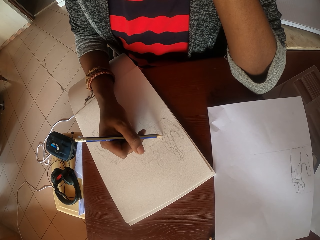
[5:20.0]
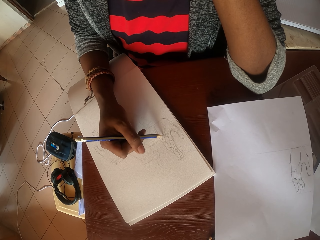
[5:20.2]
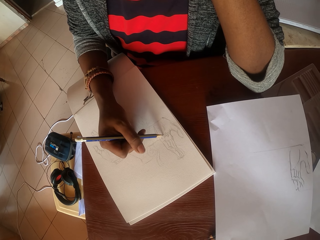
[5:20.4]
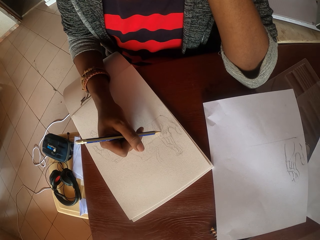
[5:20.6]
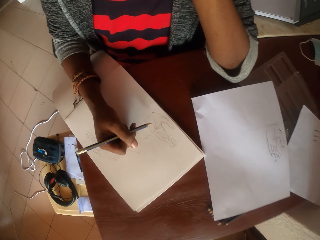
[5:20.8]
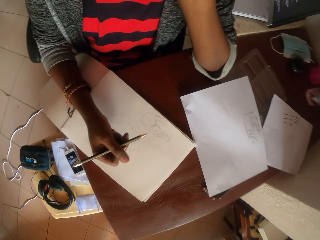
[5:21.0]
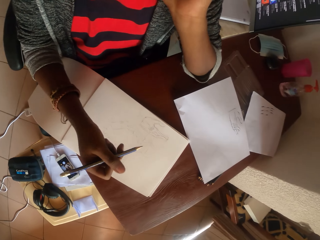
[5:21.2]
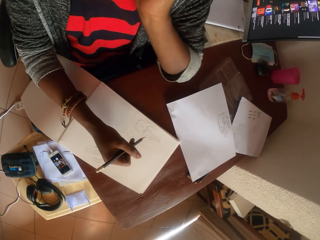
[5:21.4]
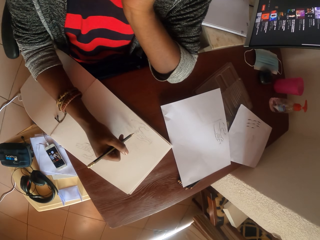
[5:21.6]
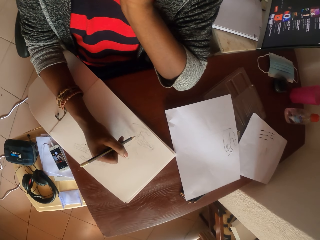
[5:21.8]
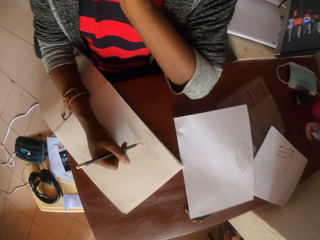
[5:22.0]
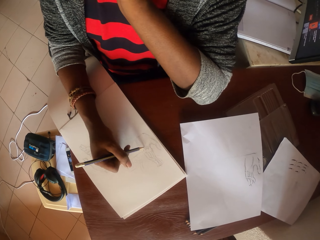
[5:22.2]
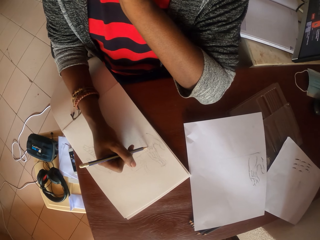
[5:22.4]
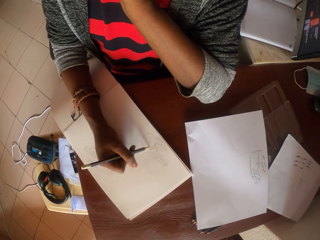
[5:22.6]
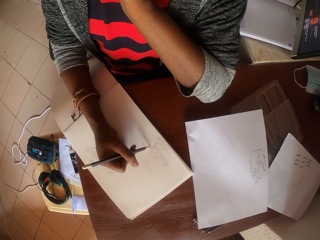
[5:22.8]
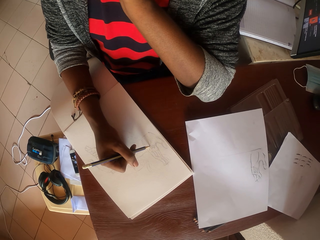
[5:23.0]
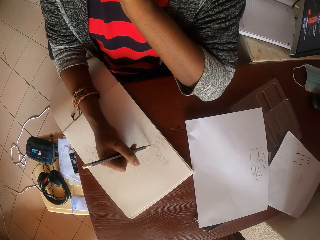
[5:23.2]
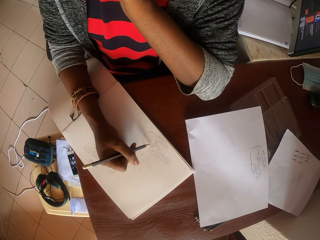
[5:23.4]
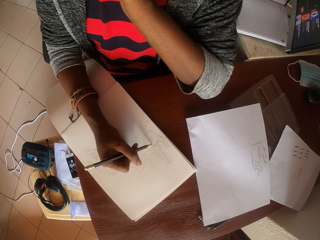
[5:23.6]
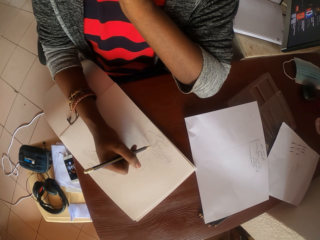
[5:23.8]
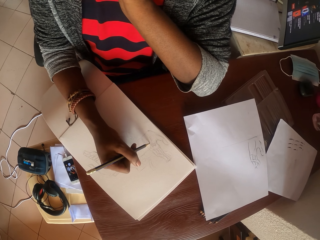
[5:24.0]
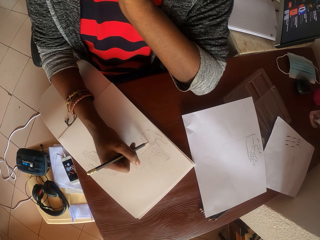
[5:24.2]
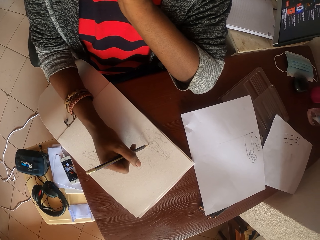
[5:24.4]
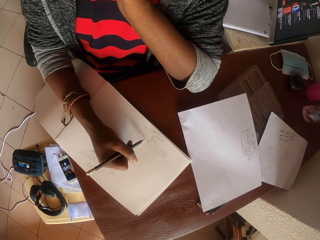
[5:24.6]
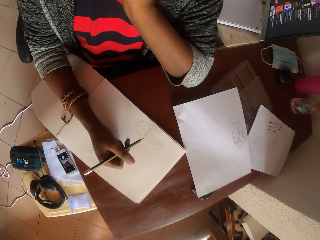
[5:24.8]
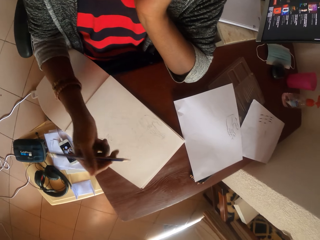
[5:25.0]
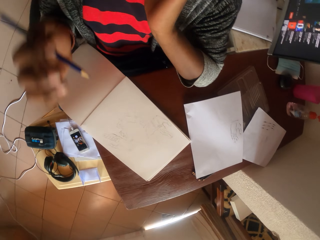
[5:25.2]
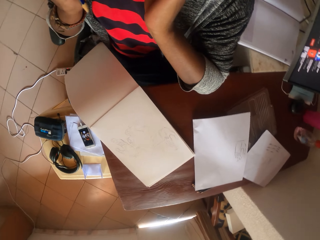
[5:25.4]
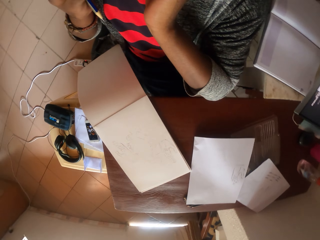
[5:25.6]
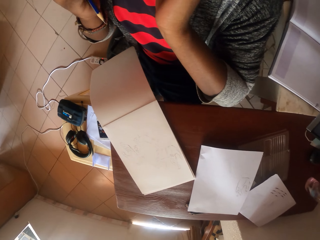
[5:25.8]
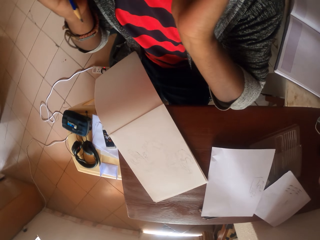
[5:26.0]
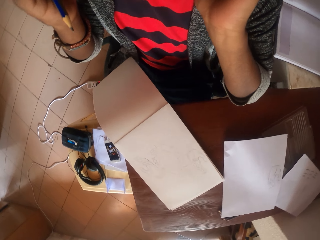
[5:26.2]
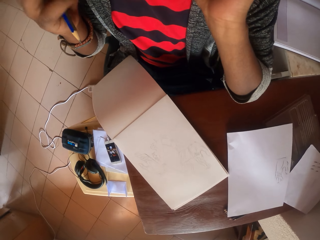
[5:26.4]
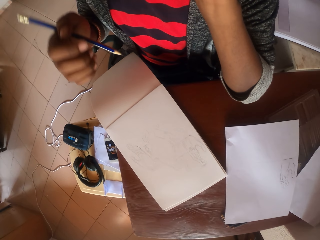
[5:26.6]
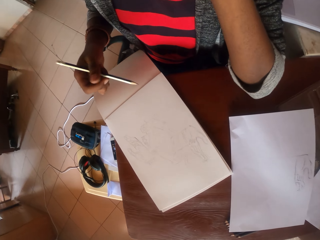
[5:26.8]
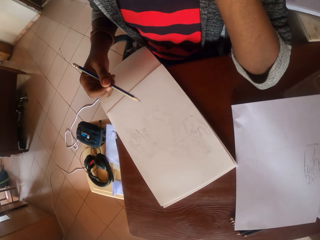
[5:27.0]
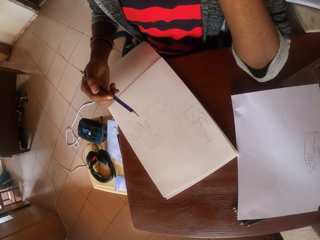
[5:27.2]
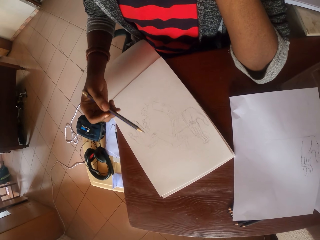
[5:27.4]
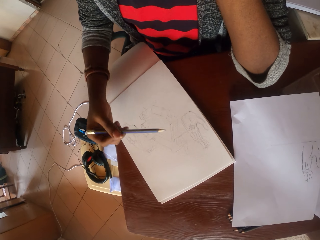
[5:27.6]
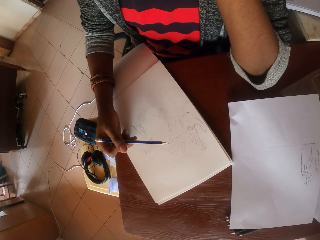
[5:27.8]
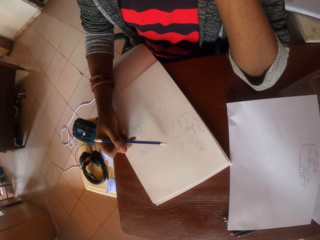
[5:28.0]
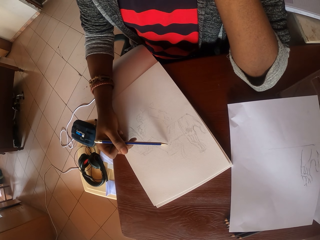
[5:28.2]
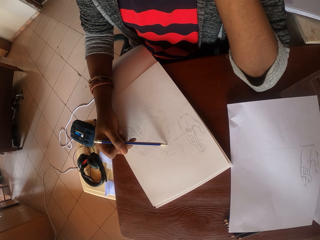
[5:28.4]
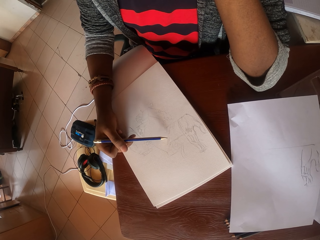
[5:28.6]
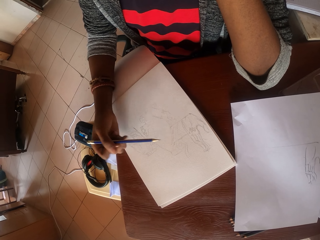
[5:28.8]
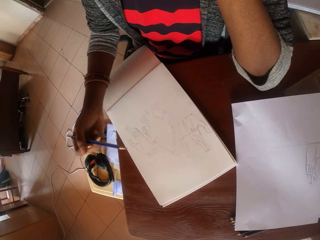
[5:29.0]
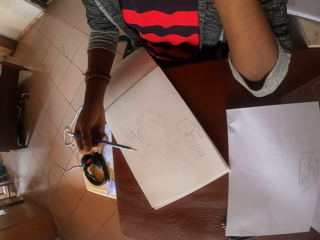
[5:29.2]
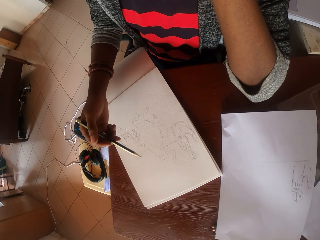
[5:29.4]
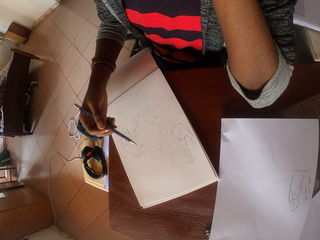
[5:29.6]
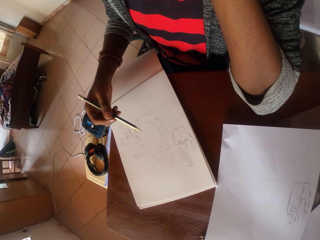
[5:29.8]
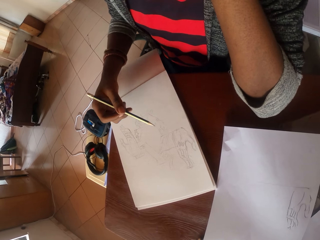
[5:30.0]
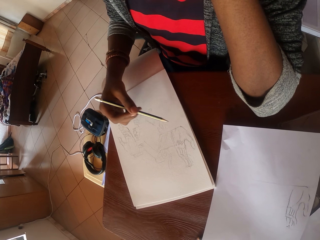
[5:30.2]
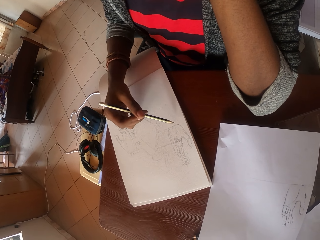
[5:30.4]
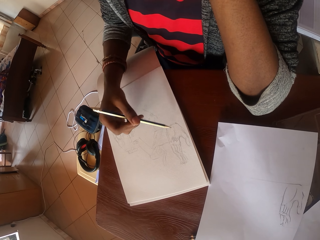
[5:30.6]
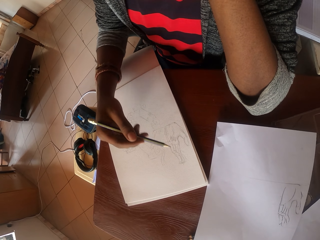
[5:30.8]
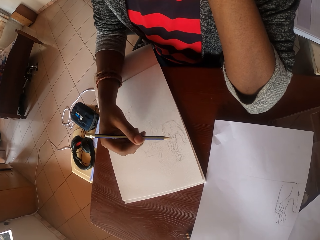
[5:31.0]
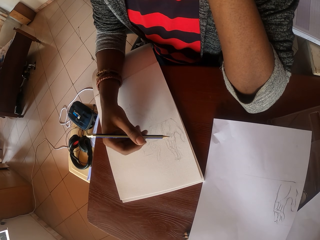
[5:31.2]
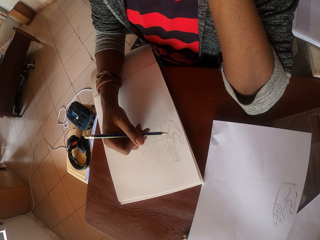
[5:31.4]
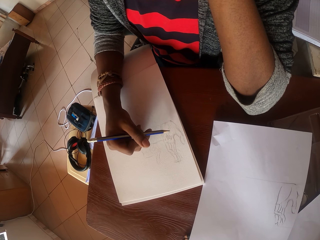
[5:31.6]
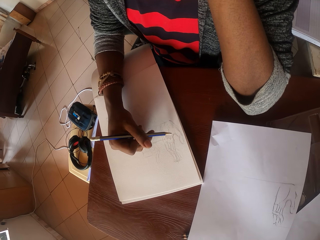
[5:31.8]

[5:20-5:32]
The camera wearer stares at a drawing. They draw on a paper with a pencil. They stare at the drawing. They draw on the paper with the pencil. They stare at the drawing.

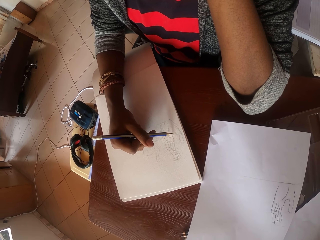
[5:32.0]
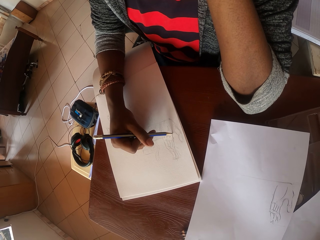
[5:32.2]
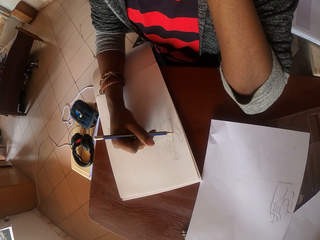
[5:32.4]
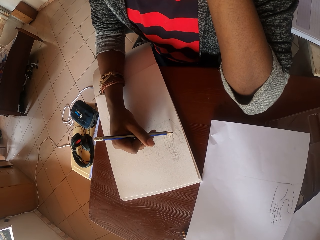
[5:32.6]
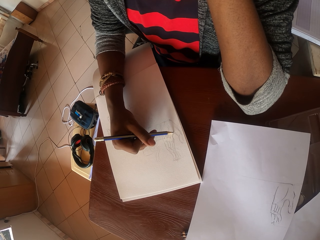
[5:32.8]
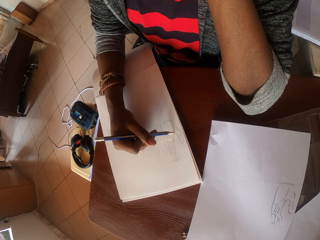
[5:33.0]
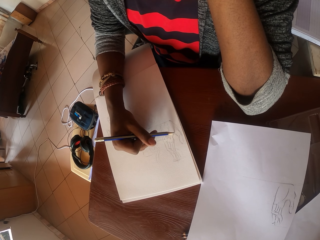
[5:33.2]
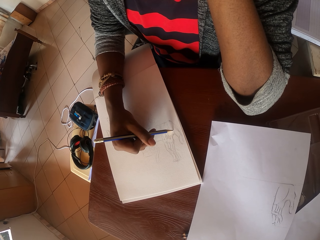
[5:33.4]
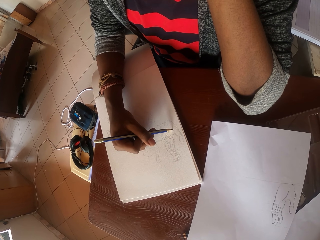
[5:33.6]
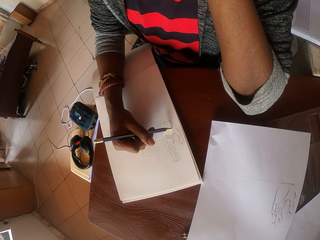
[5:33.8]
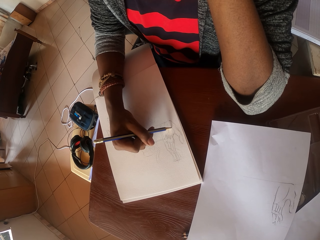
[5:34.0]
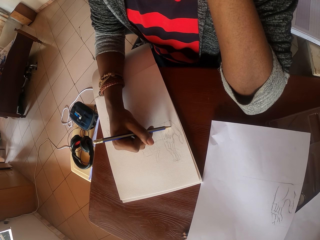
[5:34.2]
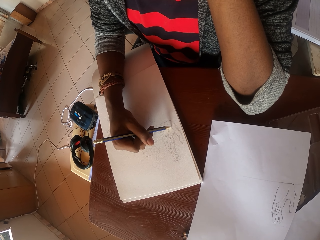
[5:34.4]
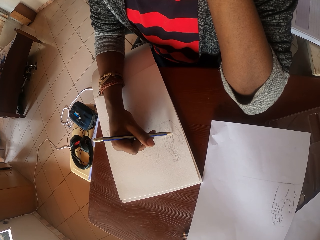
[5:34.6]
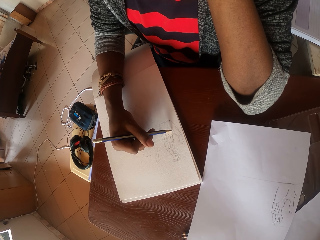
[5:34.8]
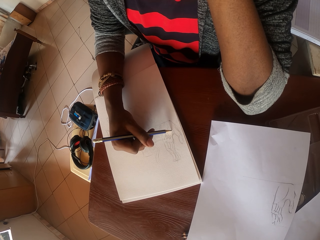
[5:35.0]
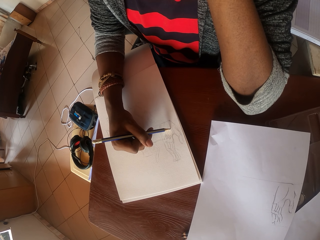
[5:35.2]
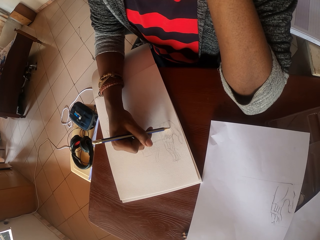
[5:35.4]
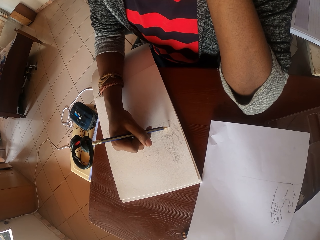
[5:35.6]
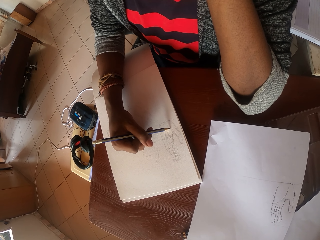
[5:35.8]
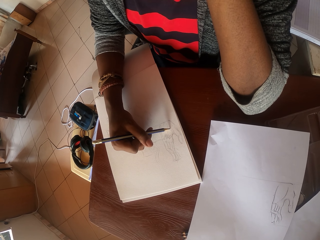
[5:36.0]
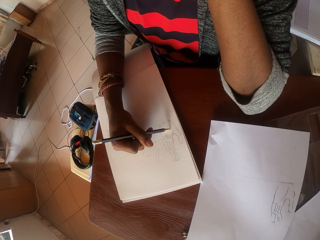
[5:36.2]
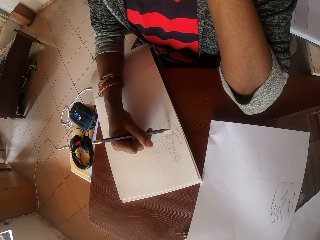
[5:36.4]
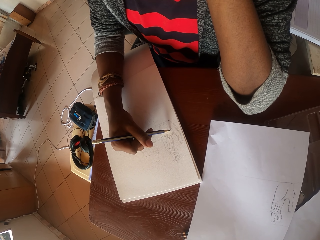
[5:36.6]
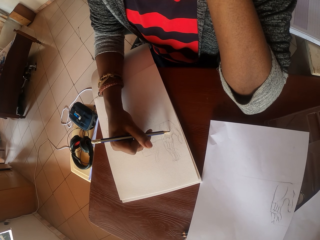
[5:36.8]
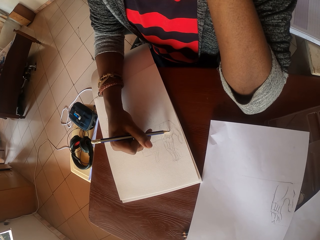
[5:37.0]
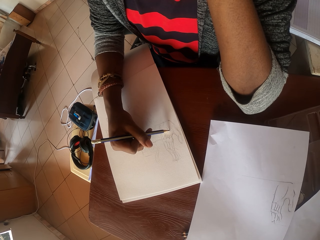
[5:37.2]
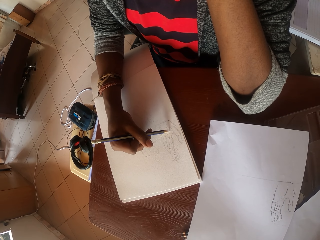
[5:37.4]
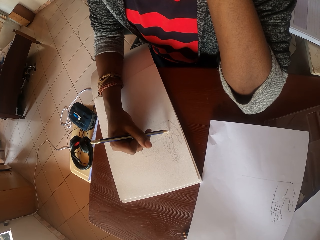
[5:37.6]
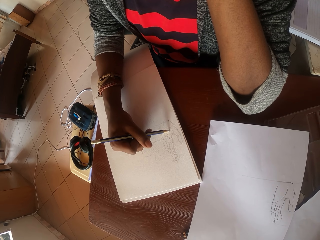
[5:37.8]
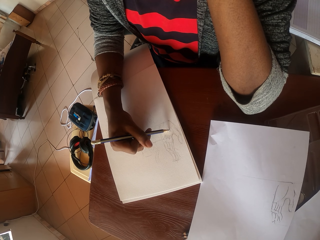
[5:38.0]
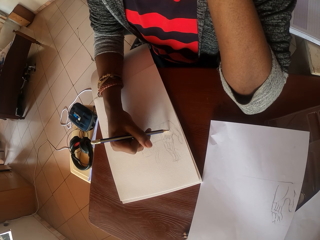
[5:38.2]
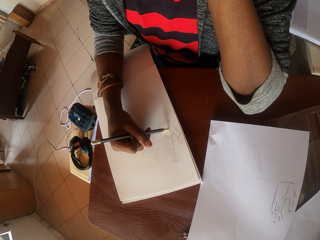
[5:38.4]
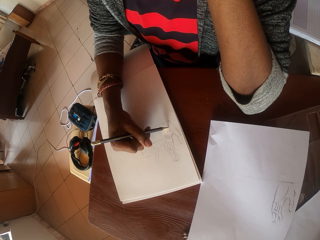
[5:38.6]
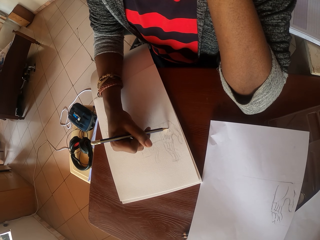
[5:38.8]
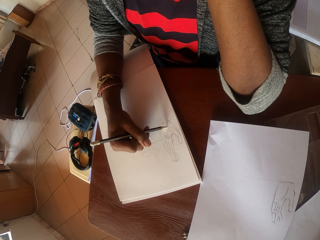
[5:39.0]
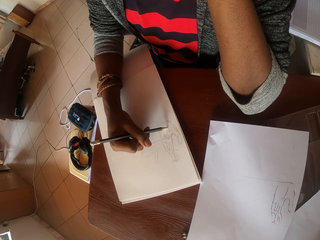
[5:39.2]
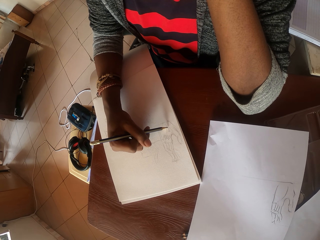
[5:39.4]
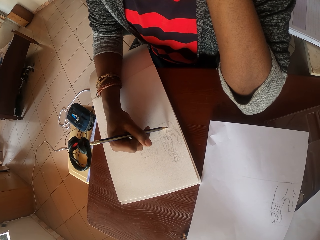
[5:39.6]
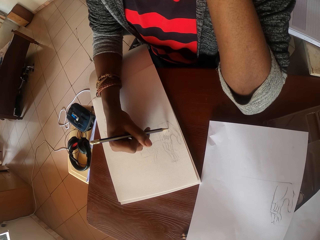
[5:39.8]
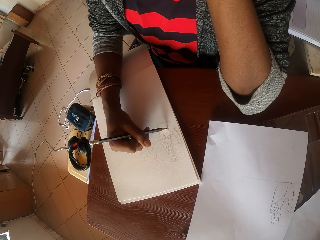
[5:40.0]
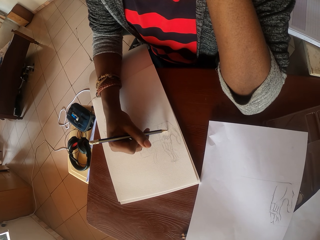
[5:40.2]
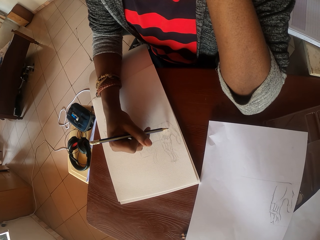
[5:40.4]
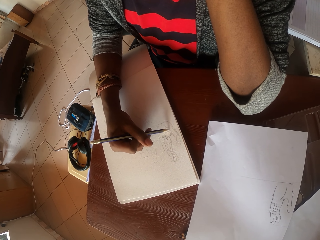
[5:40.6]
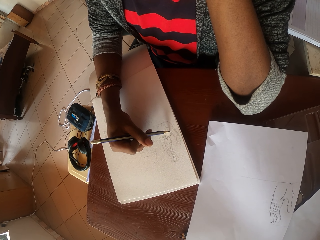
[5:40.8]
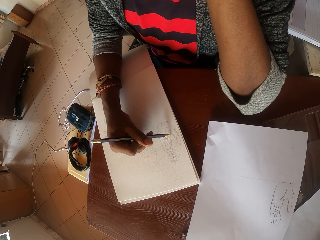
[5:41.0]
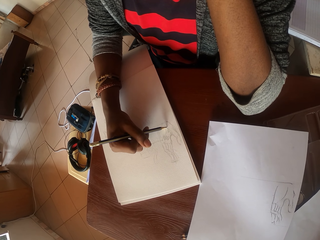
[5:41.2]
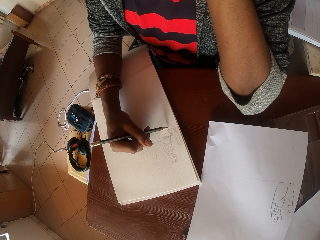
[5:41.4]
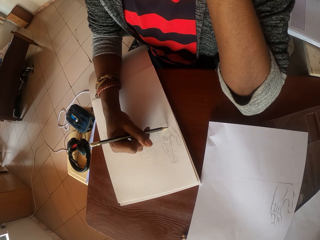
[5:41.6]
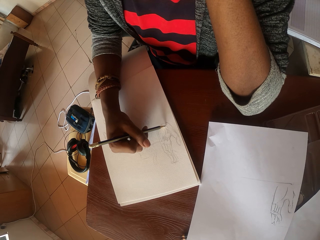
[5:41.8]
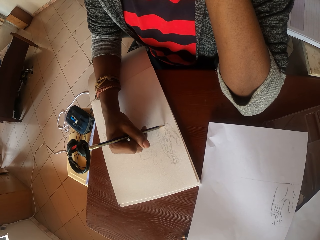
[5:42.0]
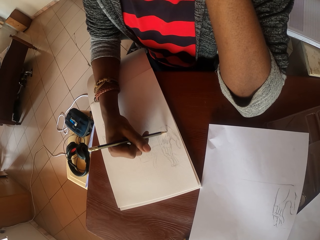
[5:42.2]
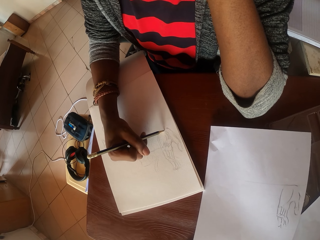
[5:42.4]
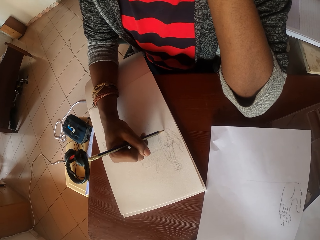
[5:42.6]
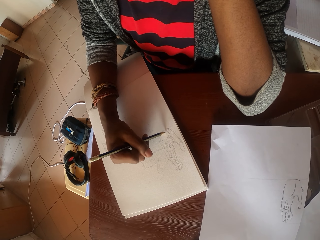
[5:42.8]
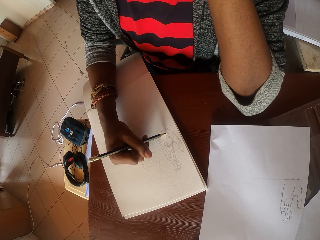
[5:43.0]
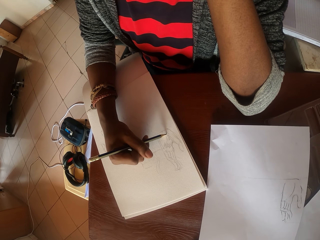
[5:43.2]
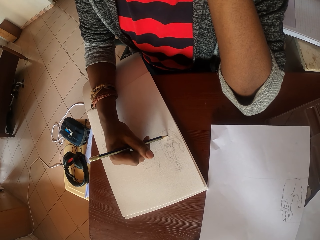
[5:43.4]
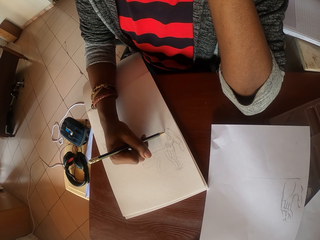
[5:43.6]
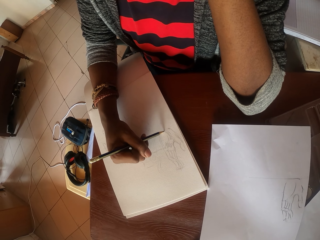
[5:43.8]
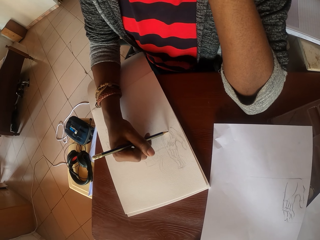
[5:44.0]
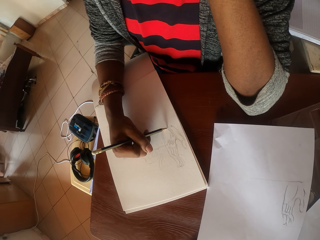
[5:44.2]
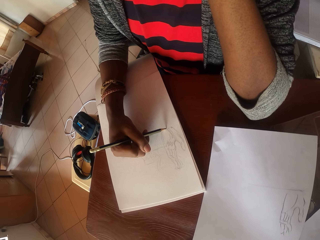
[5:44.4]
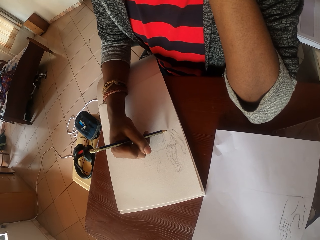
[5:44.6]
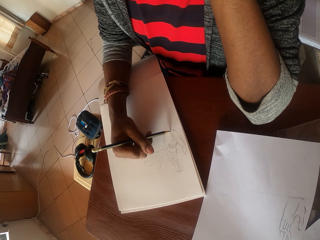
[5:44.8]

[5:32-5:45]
The camera wearer draws on a paper with a pencil.
